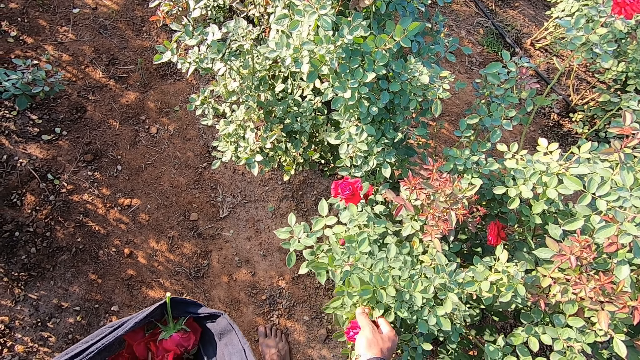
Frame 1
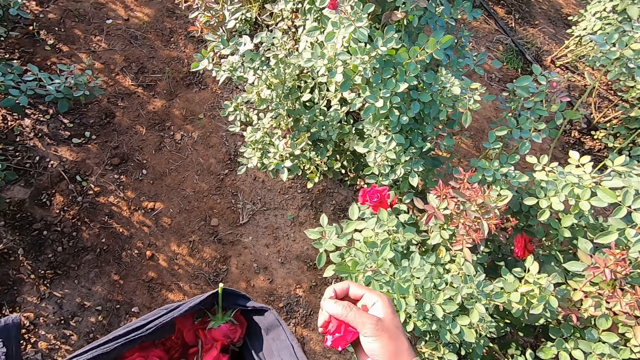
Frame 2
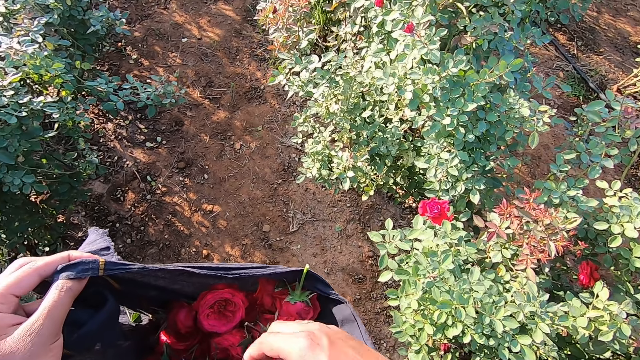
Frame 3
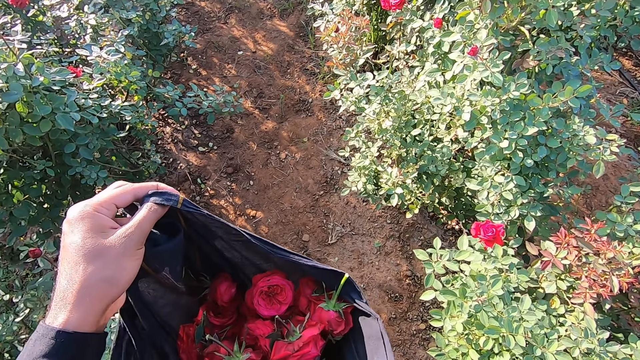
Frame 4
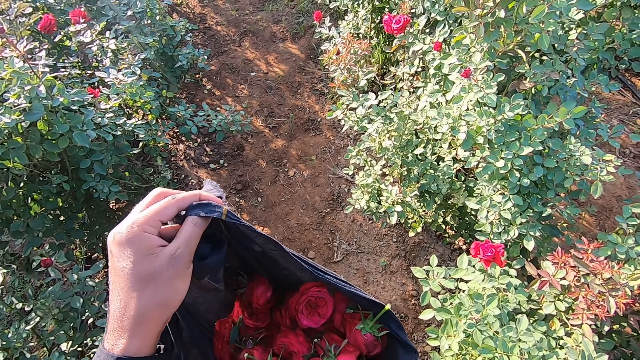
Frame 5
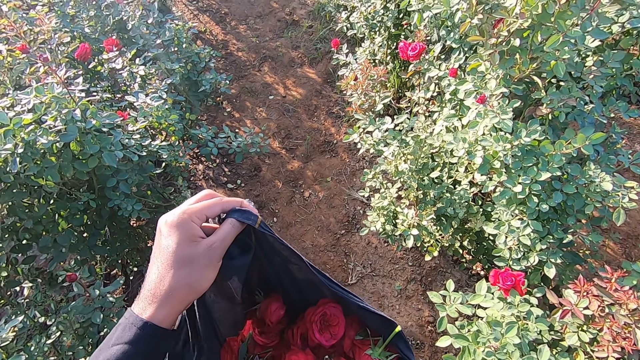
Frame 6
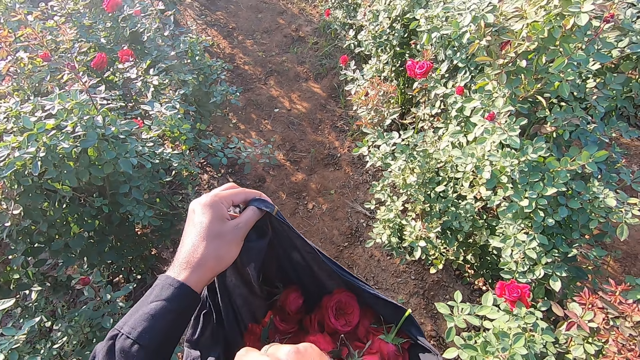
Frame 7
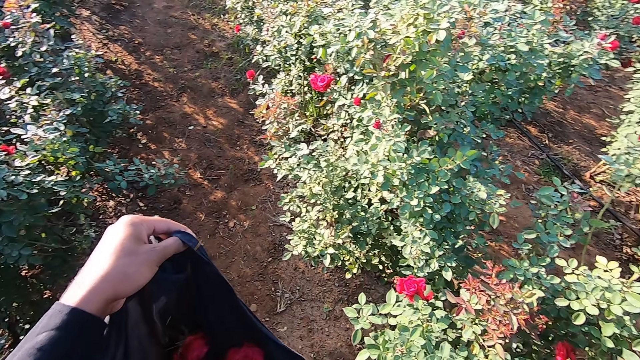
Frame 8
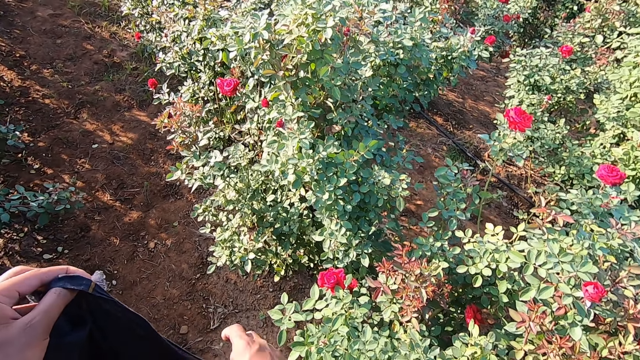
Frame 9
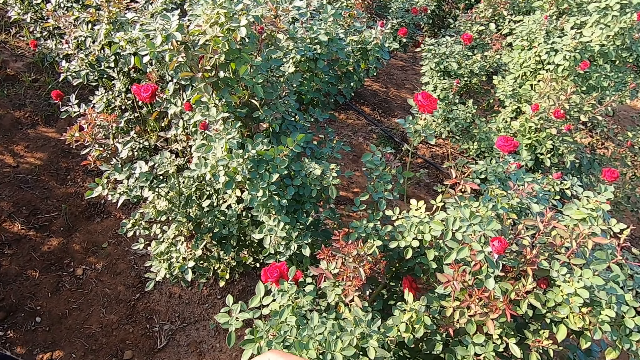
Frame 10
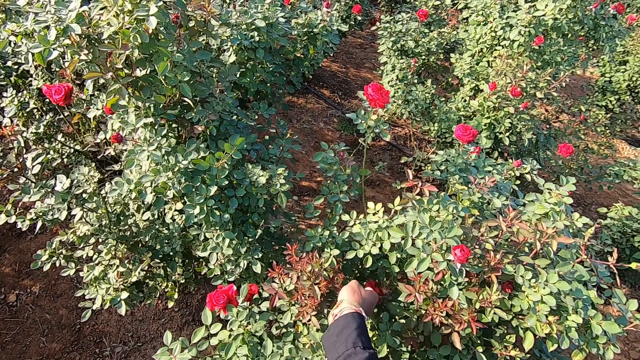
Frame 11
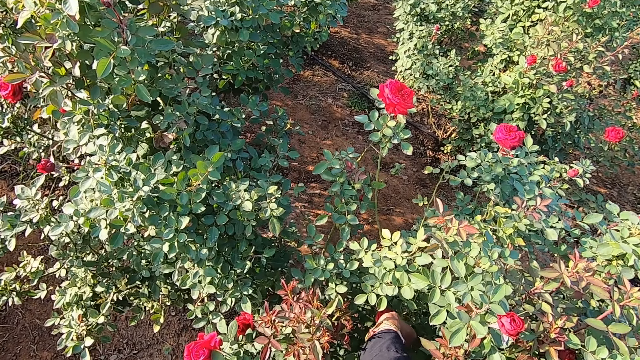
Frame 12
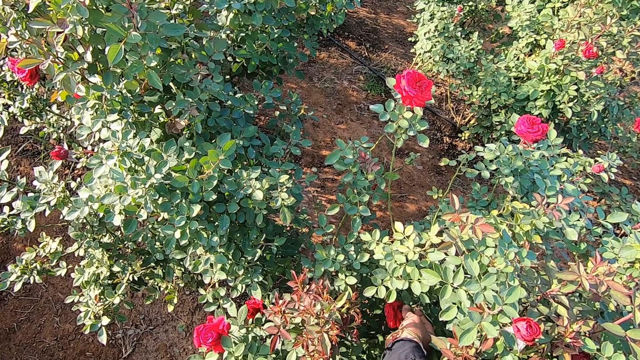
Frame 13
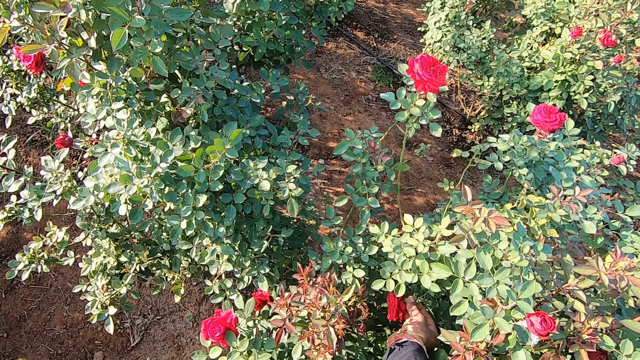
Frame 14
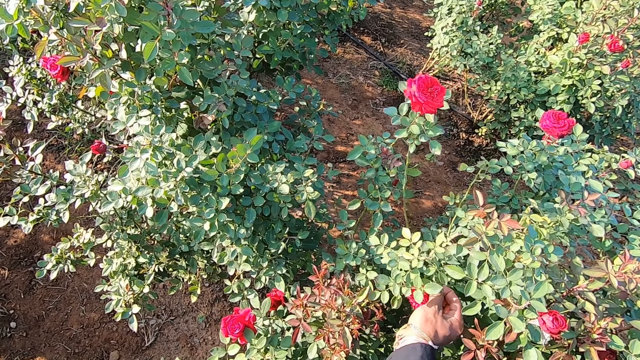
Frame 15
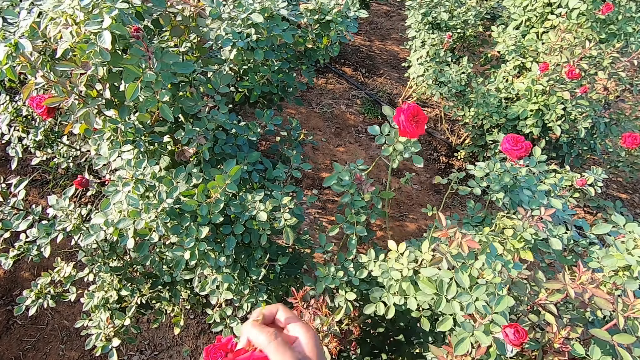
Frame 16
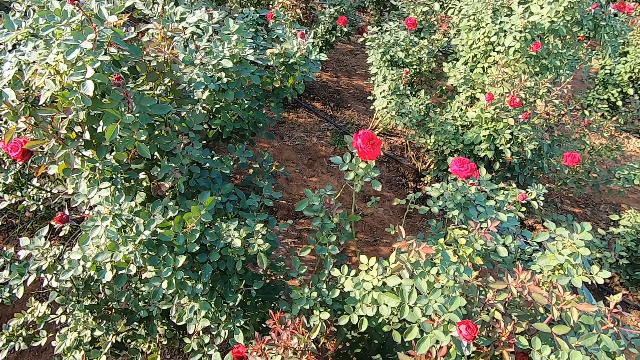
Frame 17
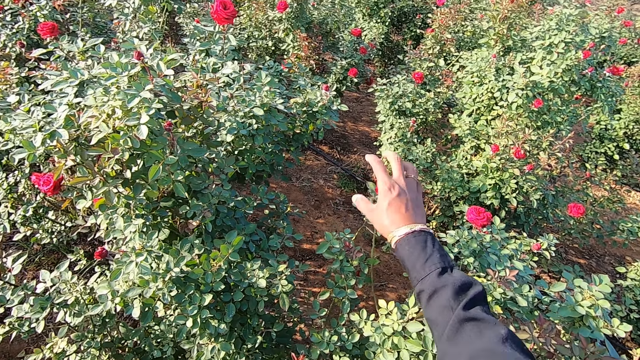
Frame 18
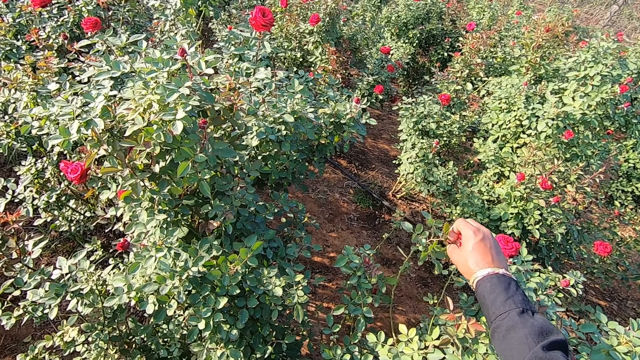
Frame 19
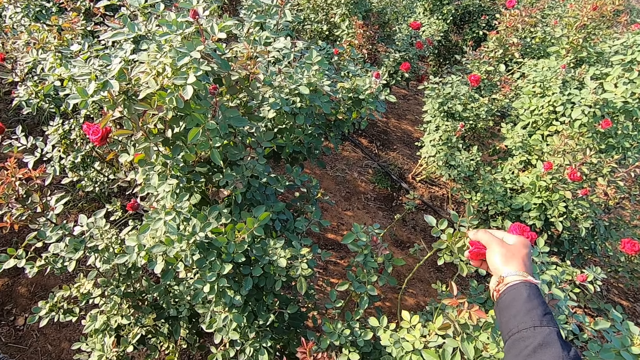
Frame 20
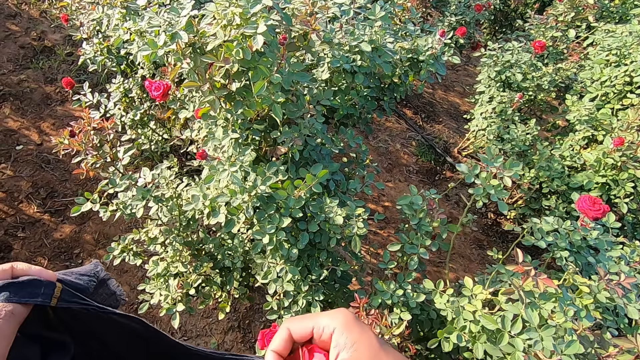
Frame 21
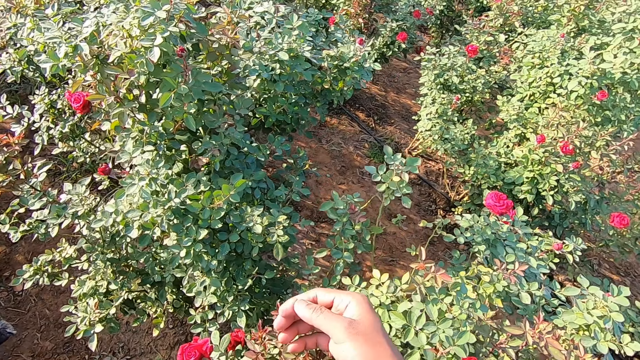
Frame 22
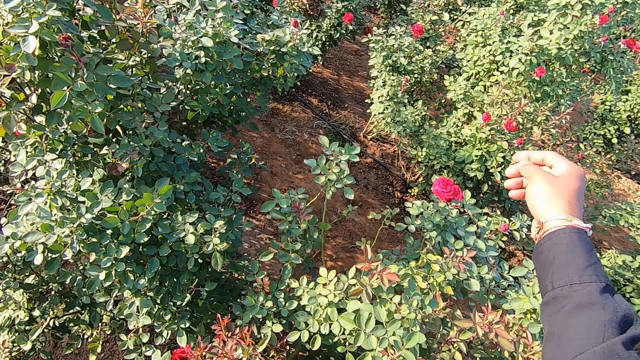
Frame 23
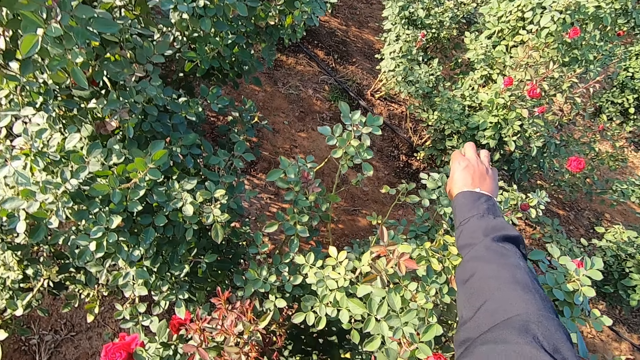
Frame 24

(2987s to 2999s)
The camera wearer drops the flower in the cloth or scarf with his right hand. He talks to a man. He plucks a flower from the flower plant in the garden with his right hand. He places the flower in the scarf. He plucks a flower from the flower plant in the garden with his right hand. He talks to the man. He drops the flower in the cloth with his right hand.

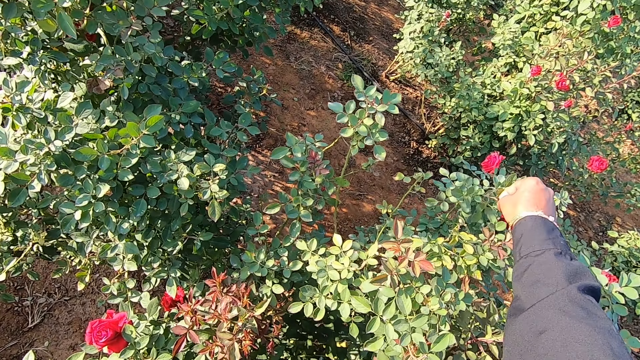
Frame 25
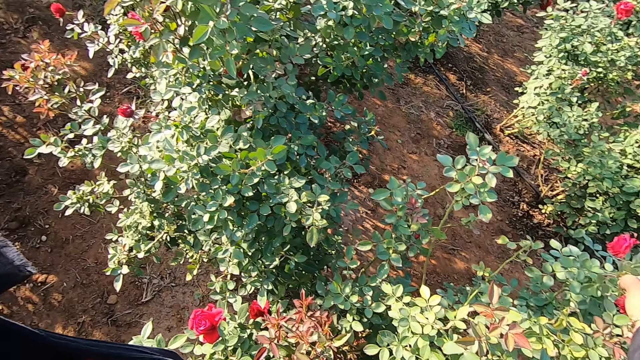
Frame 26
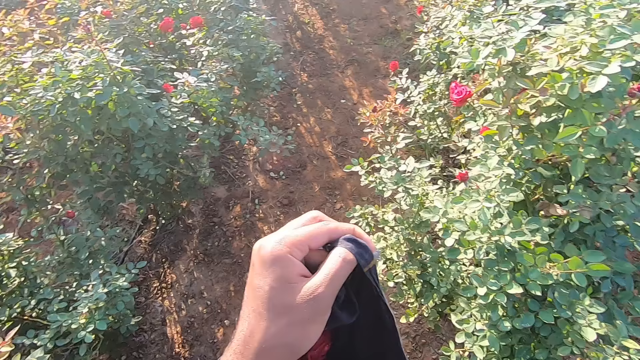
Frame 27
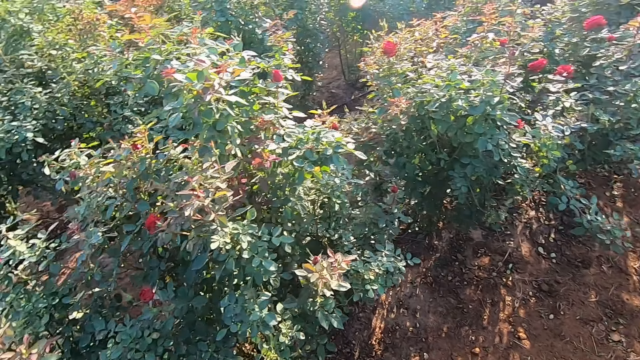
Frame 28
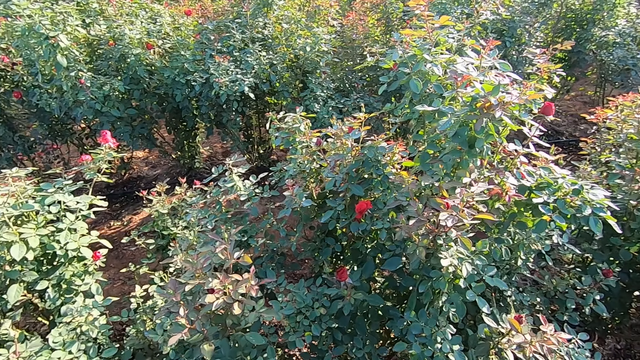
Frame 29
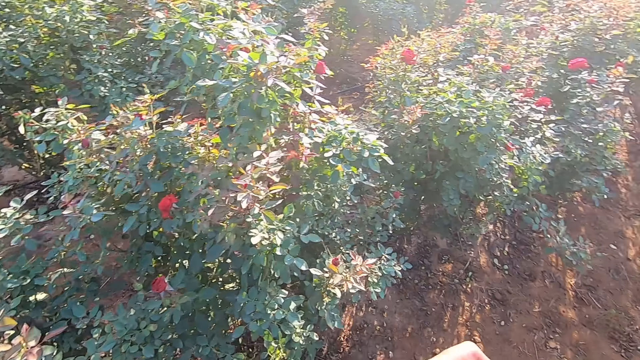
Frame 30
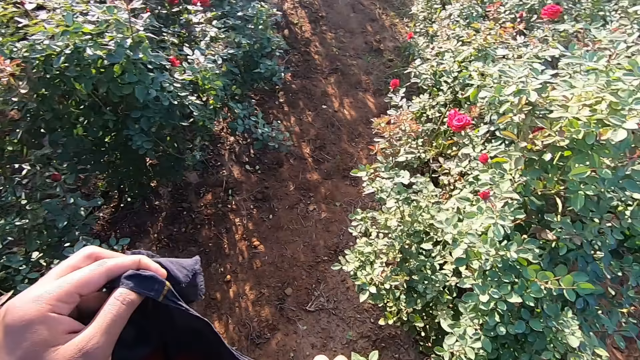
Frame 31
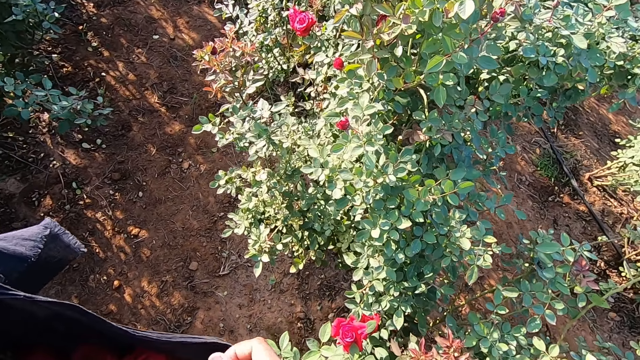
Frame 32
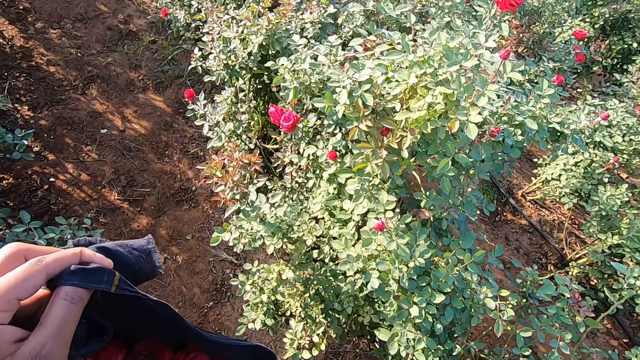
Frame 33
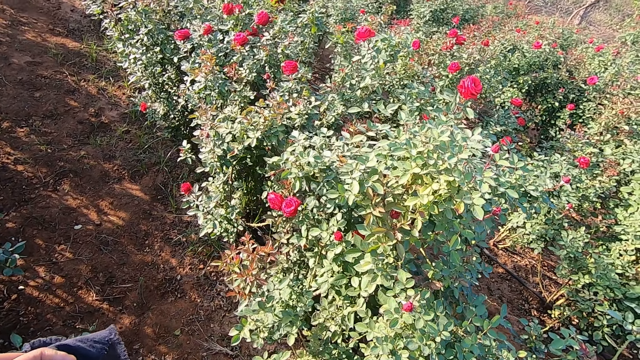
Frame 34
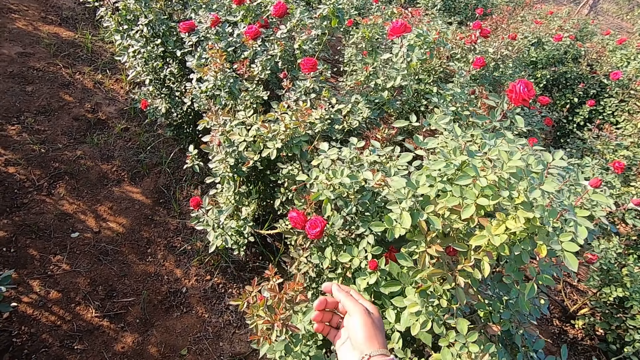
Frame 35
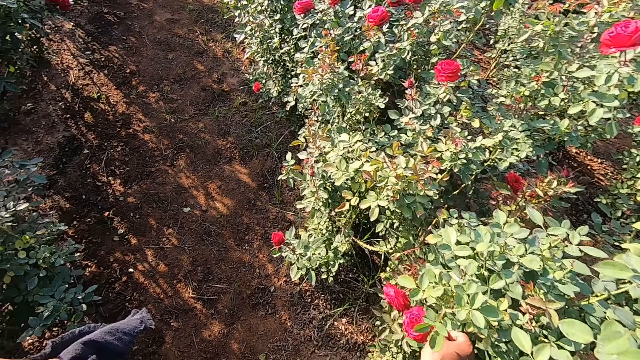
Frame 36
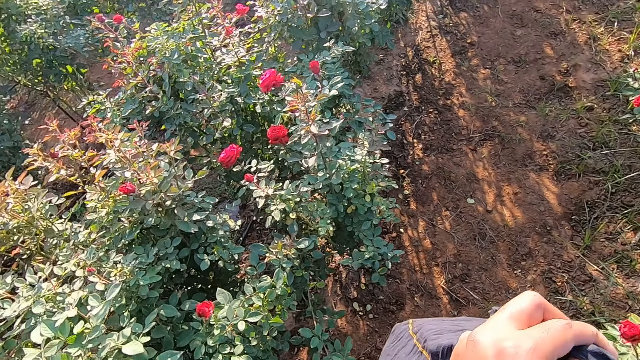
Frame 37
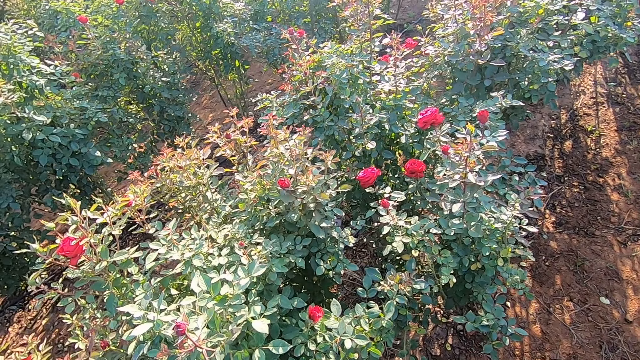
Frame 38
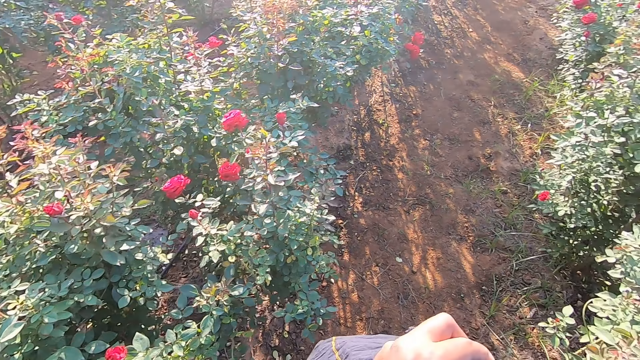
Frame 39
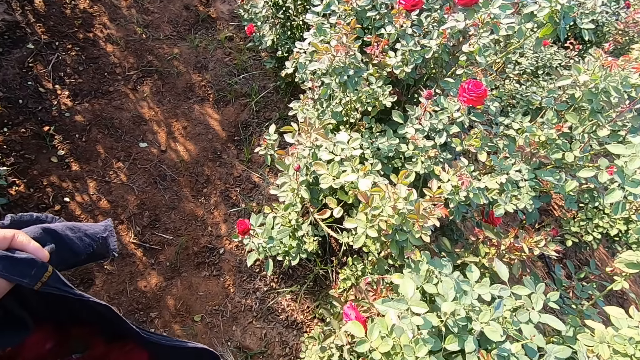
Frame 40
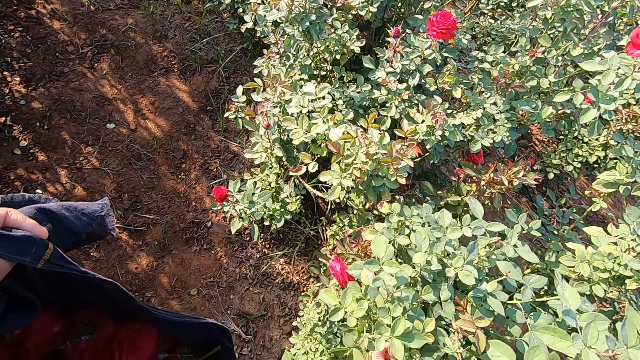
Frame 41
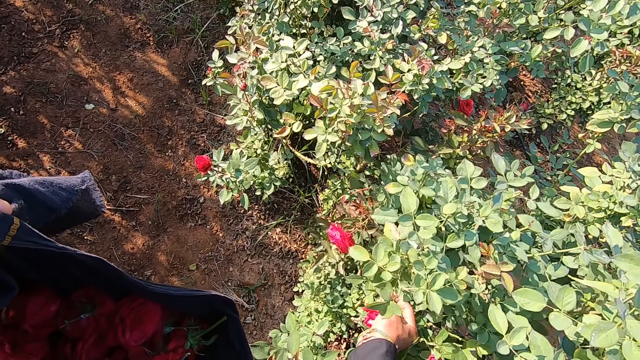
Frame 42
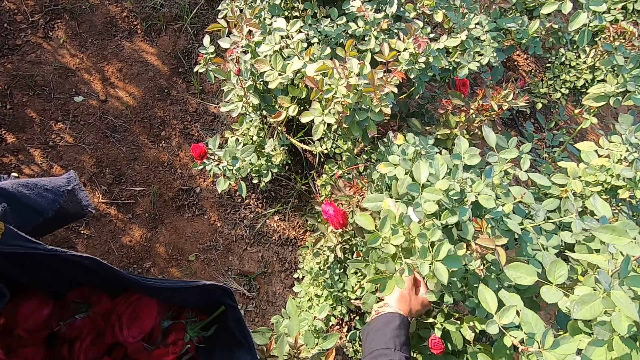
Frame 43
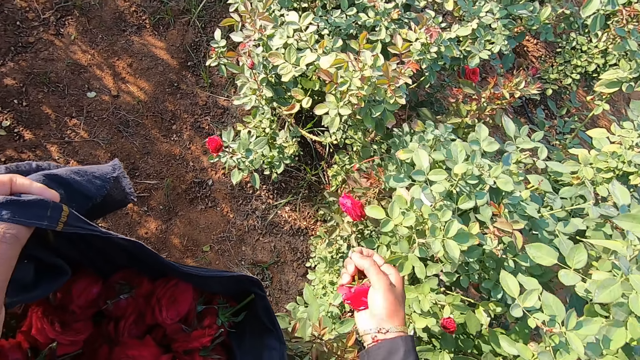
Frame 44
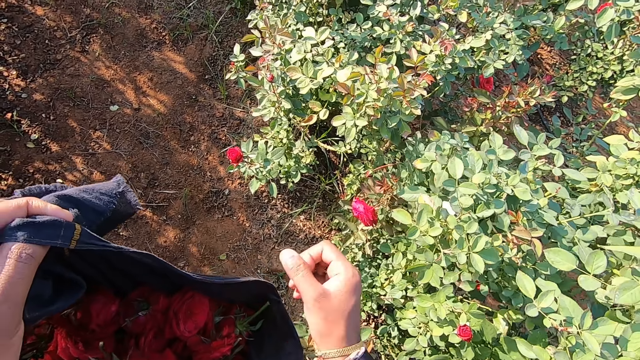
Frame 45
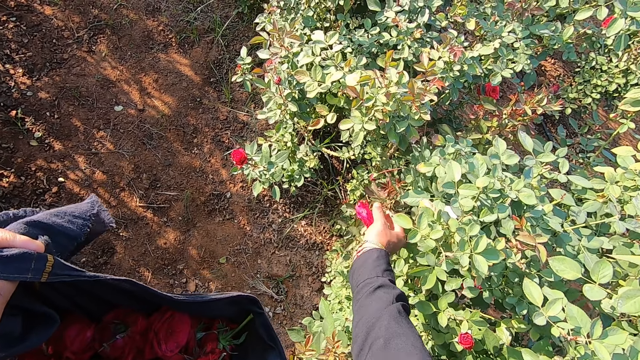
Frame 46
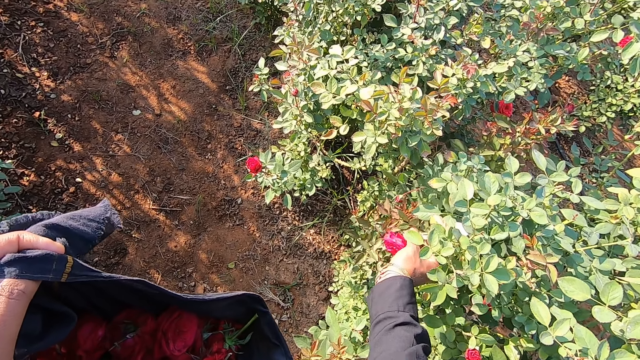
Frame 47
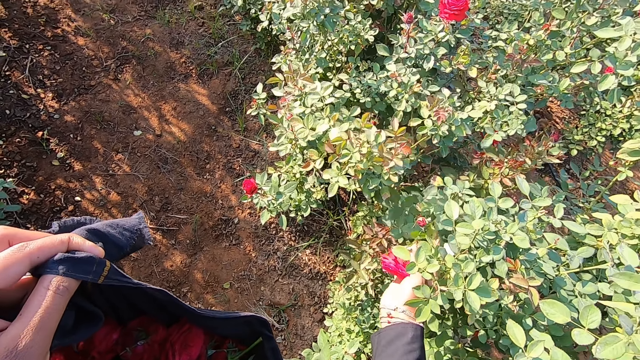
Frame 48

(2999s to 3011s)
The camera wearer plucks a flower from the flower plant in the garden with his right hand. He talks to a man. He looks around. He moves towards another bush. He plucks a flower from the flower plant in the garden with his right hand. He talks to the man. He plucks a flower from the flower plant in the garden with his right hand. He drops the flower in the cloth with his right hand. He plucks a flower from the flower plant in the garden with his right hand. He talks to the man.
